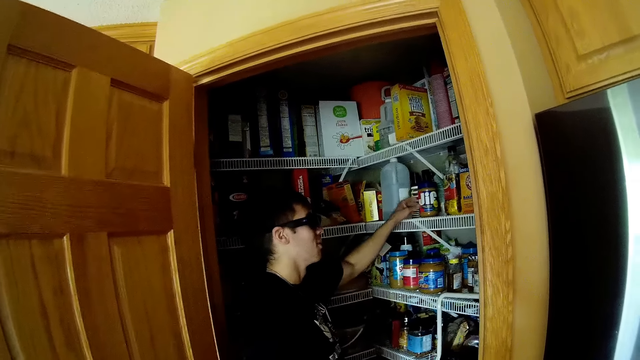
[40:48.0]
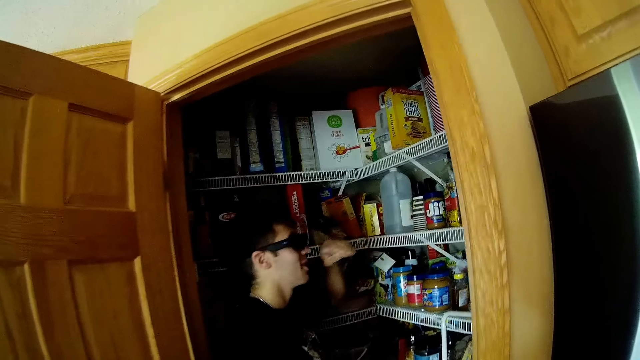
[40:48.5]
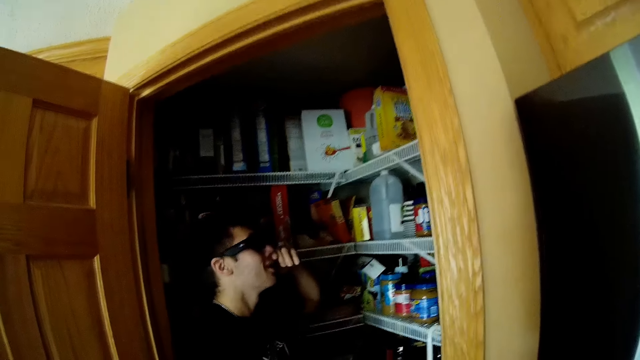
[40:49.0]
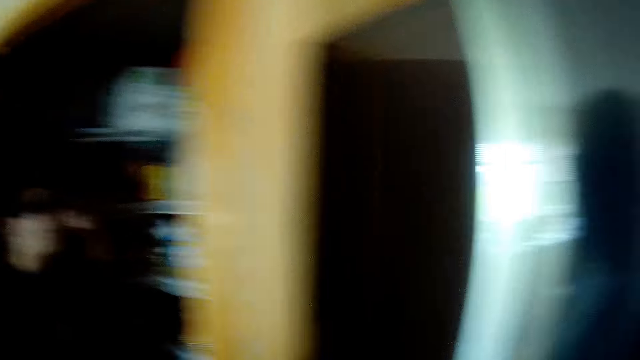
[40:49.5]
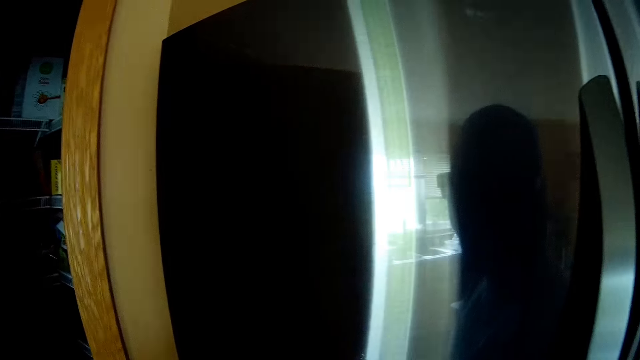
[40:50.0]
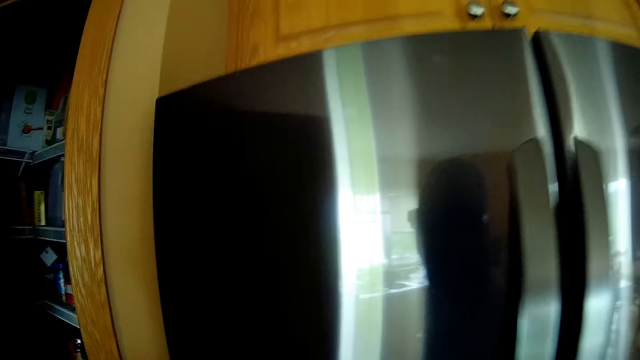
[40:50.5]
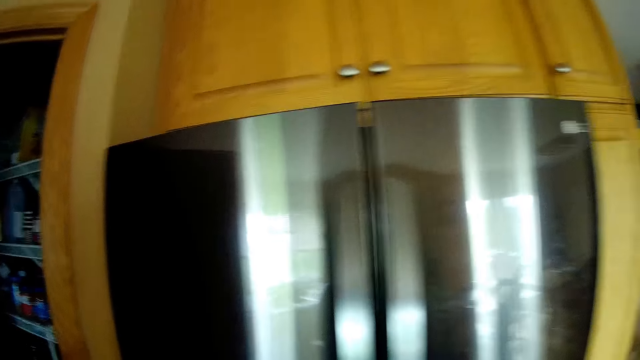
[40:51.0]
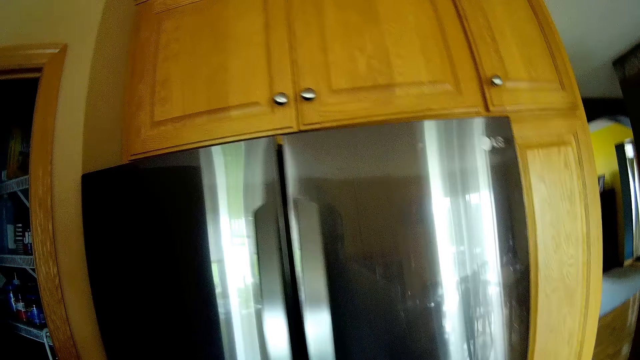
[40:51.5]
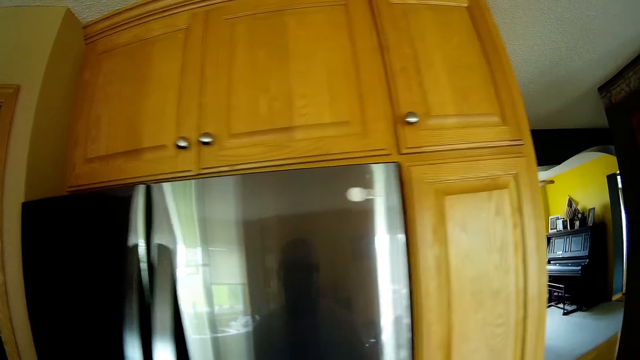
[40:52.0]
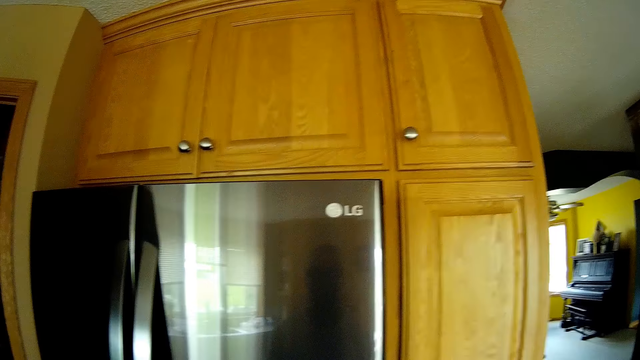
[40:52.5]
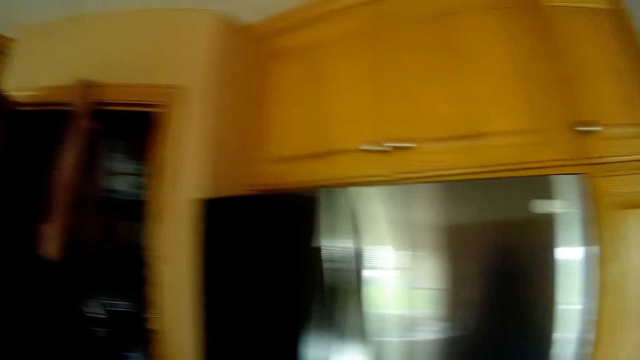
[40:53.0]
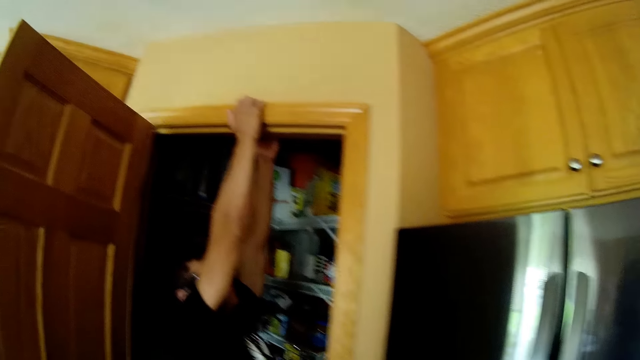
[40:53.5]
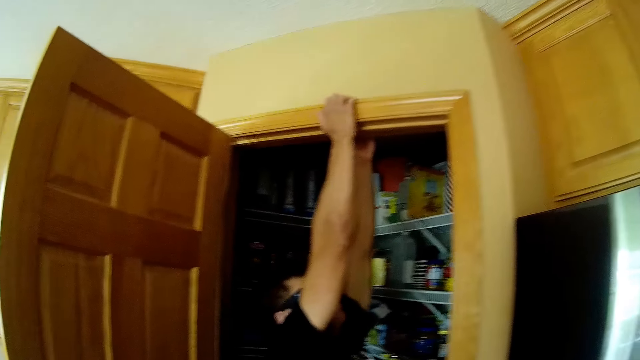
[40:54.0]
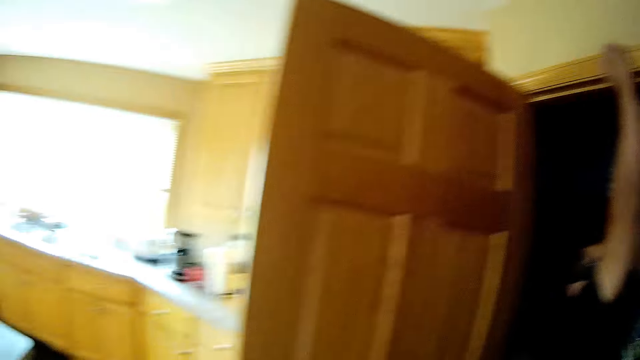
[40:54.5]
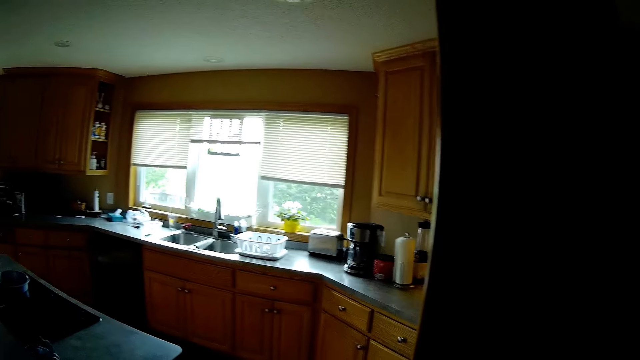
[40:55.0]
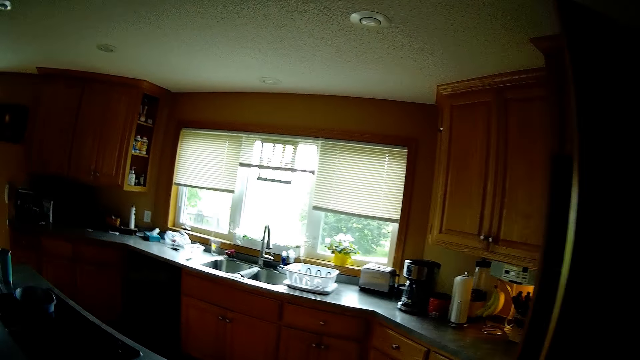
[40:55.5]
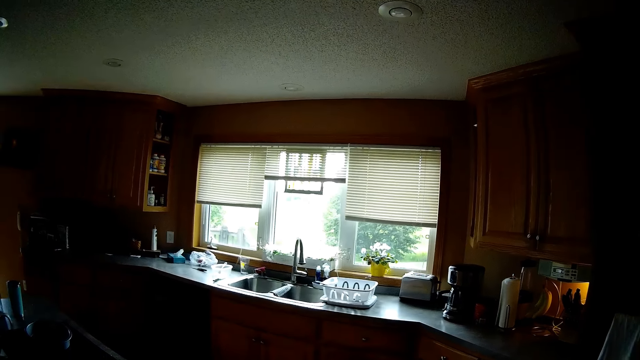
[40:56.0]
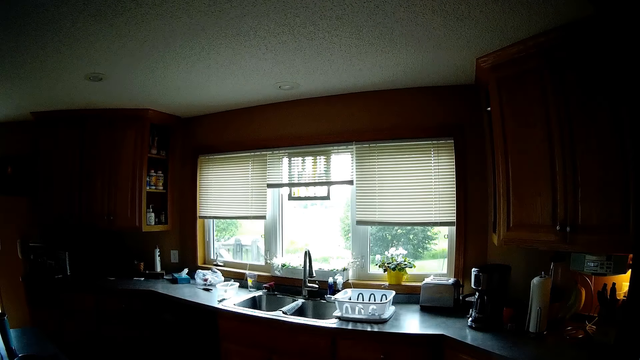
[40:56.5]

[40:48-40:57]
A person puts the container on the shelf. The camera wearer looks around.

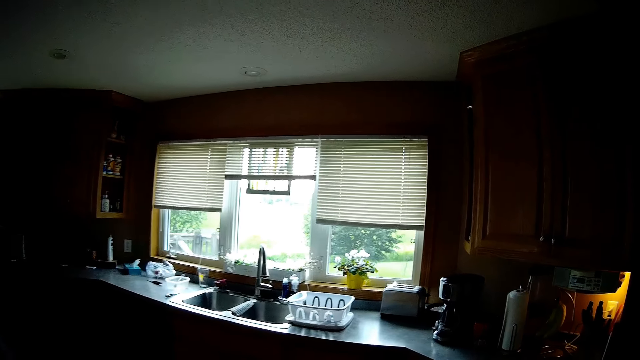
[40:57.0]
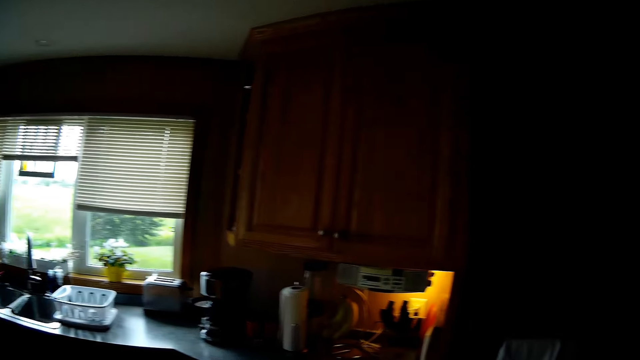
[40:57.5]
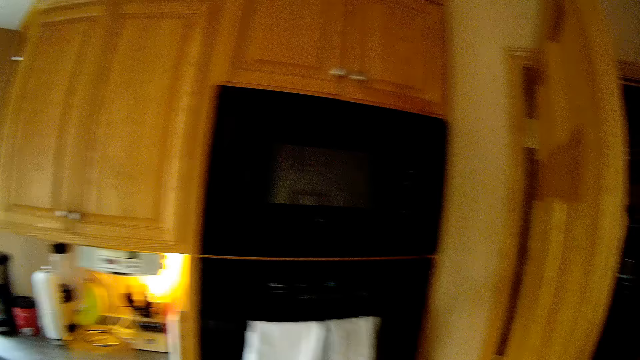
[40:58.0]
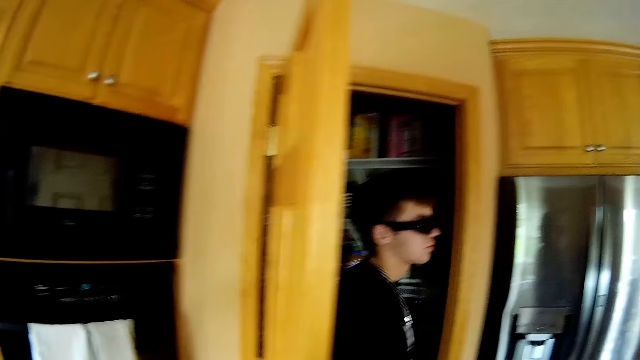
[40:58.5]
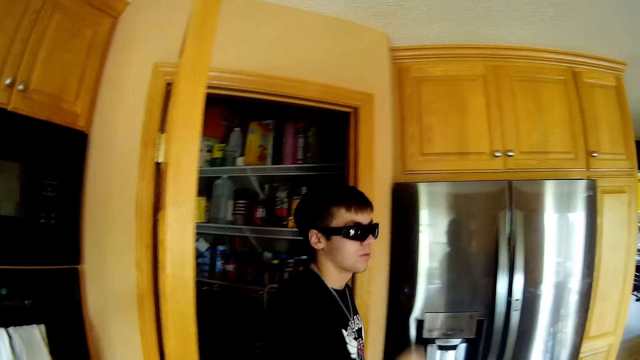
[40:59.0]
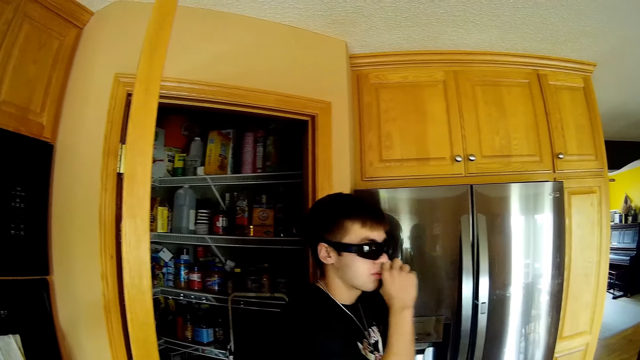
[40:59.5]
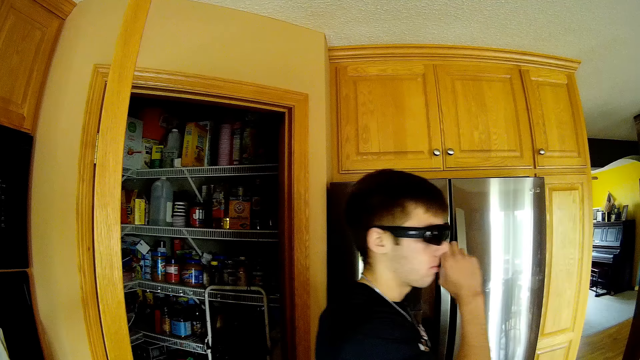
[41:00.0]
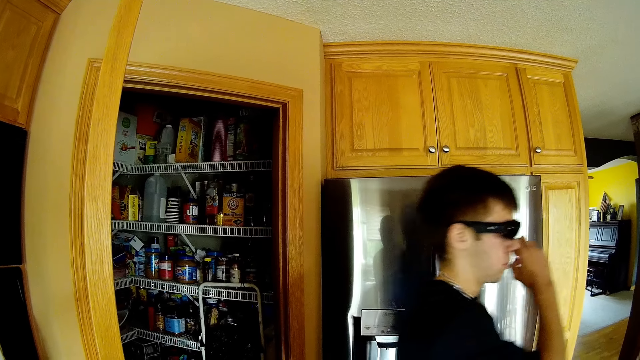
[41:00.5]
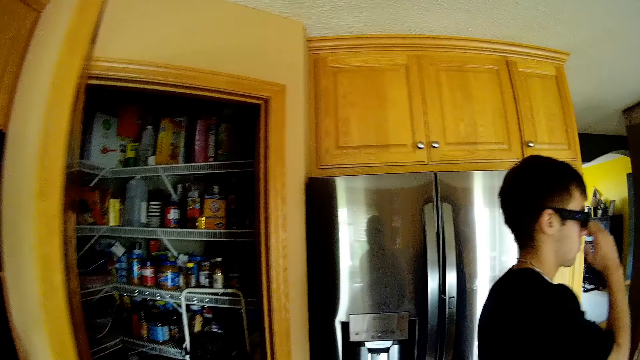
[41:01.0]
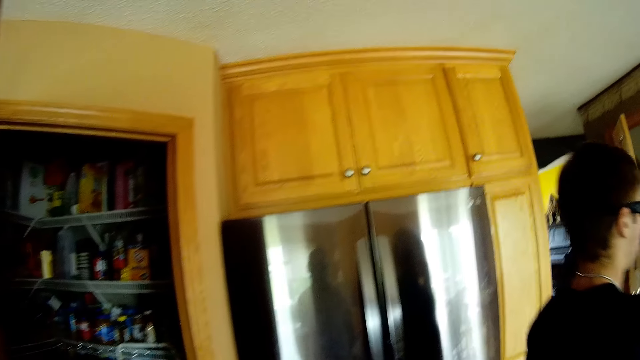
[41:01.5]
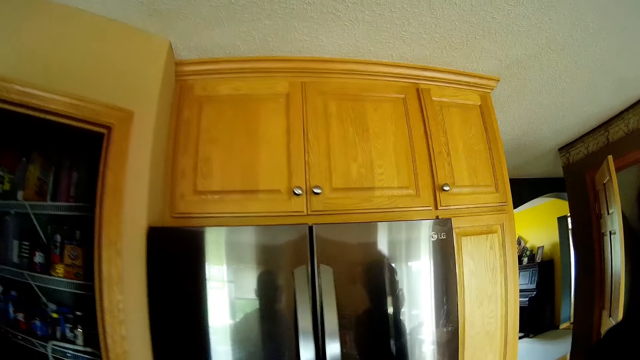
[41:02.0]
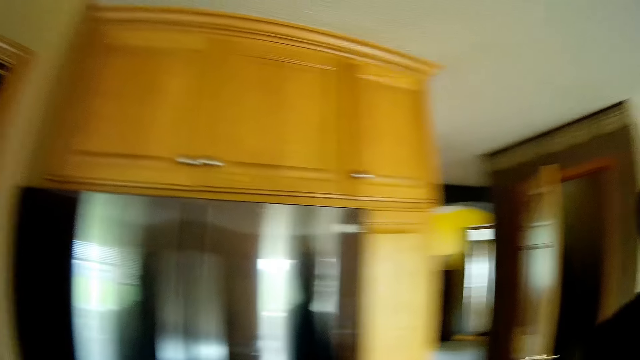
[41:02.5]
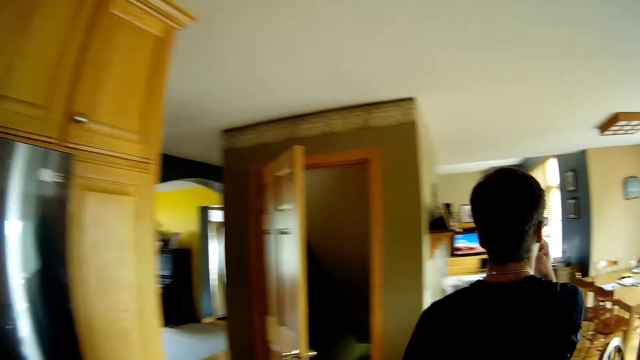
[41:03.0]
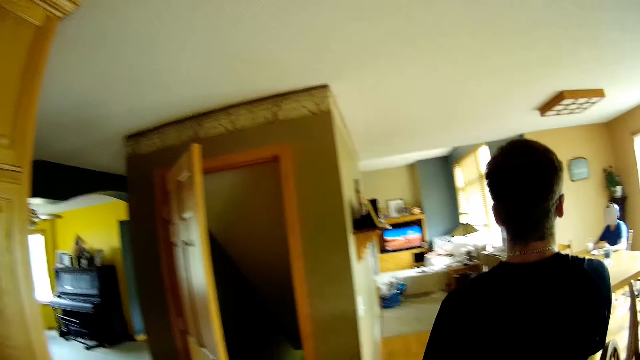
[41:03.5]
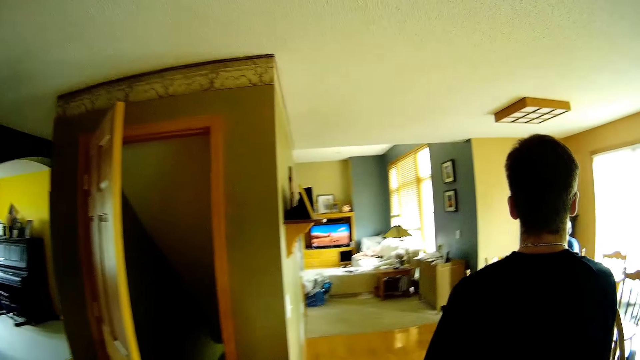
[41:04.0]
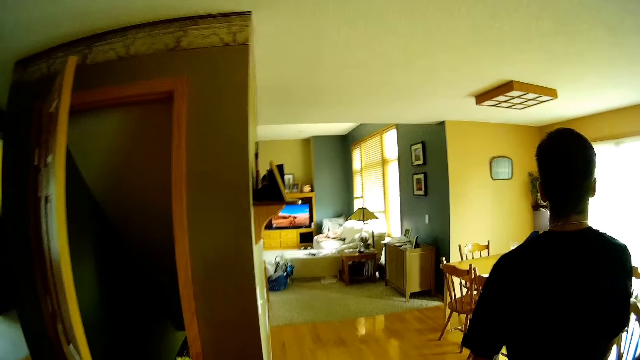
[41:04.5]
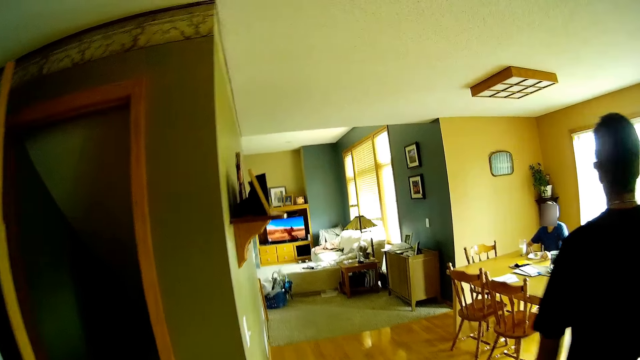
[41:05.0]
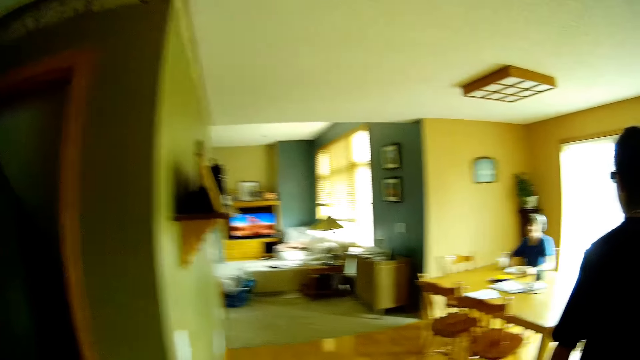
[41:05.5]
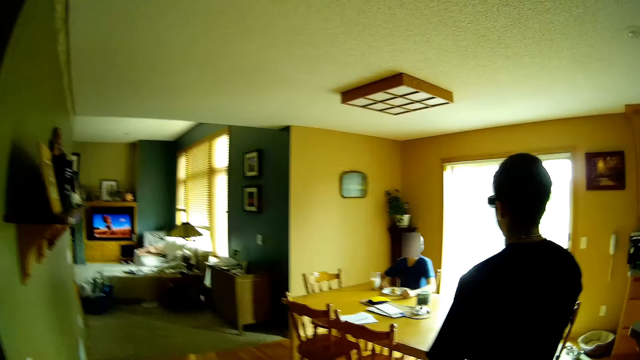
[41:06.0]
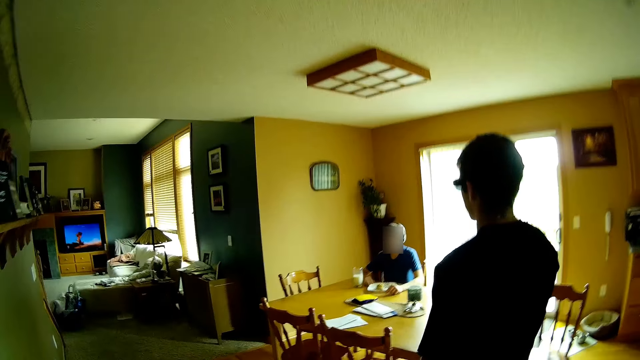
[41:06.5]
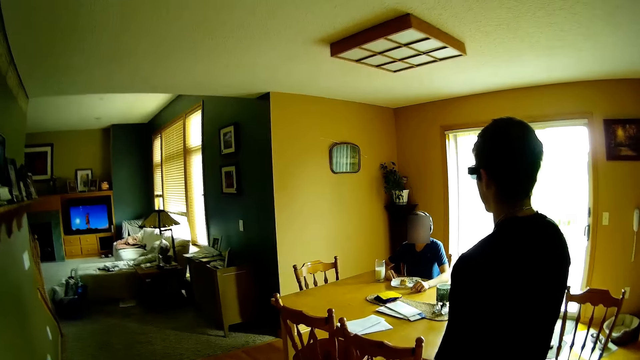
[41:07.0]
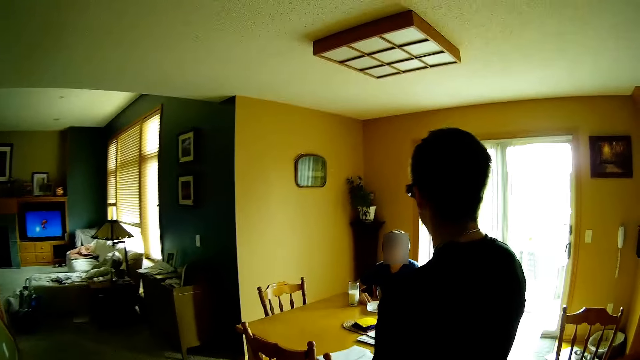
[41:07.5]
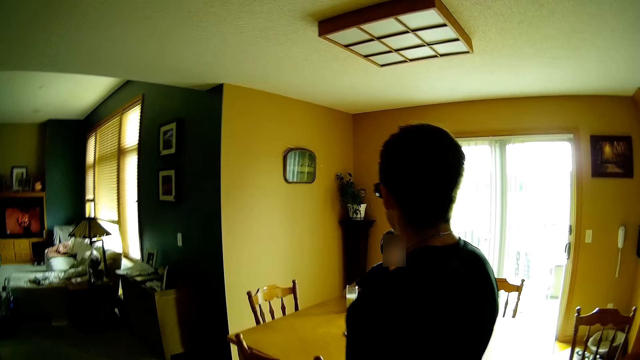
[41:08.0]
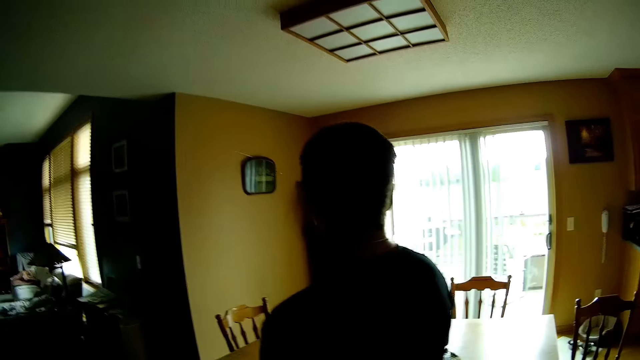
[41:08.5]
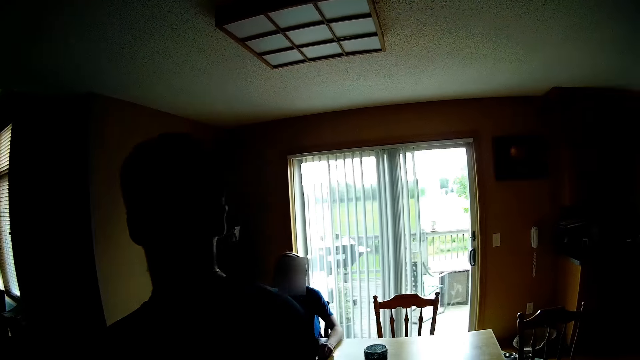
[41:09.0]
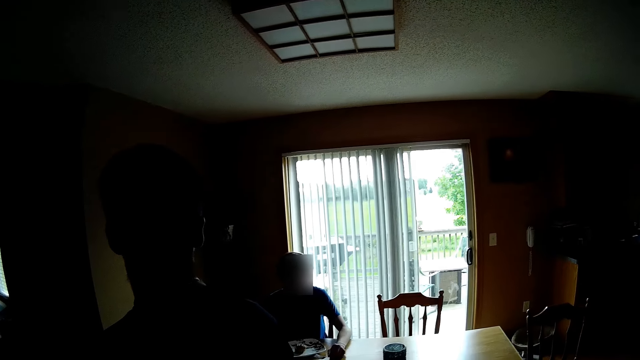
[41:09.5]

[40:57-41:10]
The camera wearer walks around. A person walks on the floor. The camera wearer walks on the floor.
